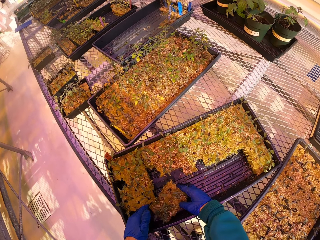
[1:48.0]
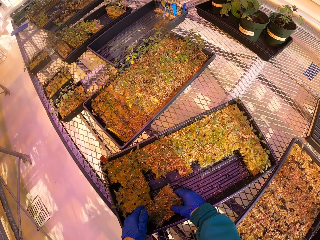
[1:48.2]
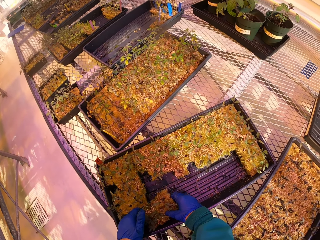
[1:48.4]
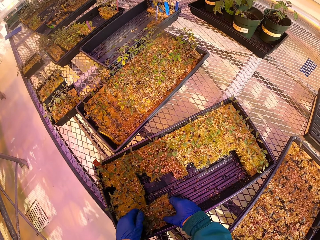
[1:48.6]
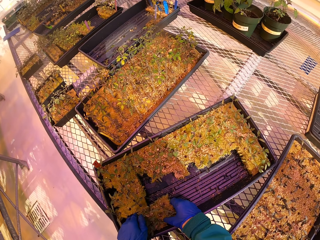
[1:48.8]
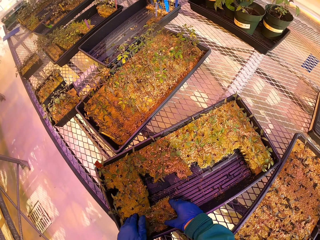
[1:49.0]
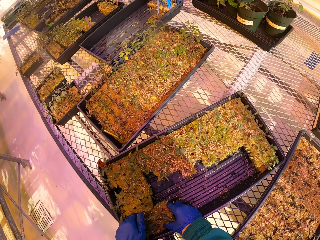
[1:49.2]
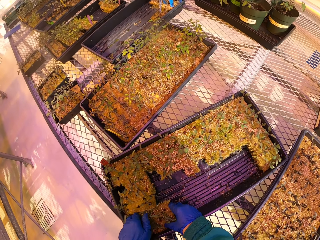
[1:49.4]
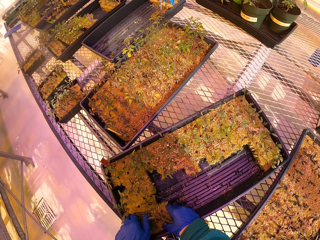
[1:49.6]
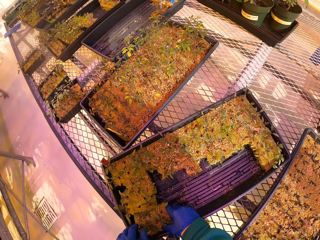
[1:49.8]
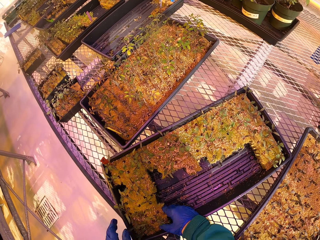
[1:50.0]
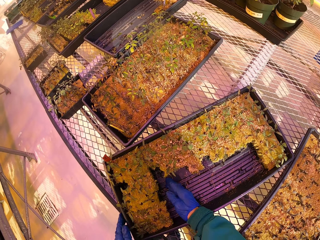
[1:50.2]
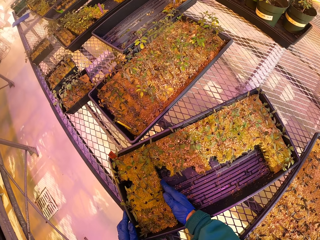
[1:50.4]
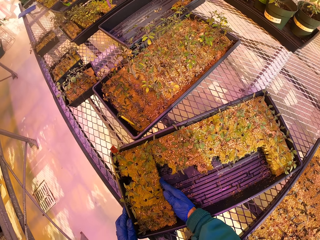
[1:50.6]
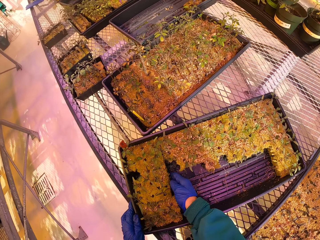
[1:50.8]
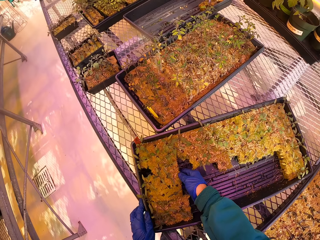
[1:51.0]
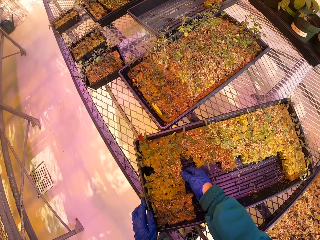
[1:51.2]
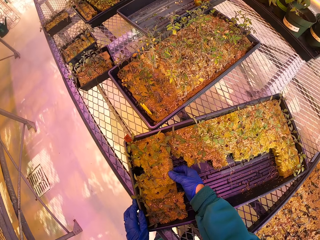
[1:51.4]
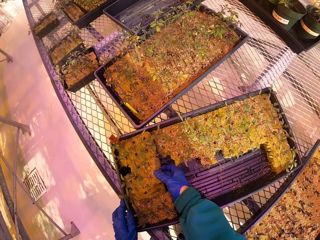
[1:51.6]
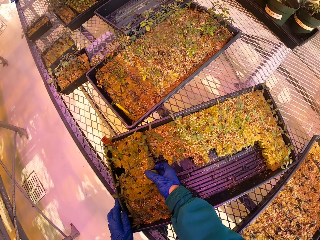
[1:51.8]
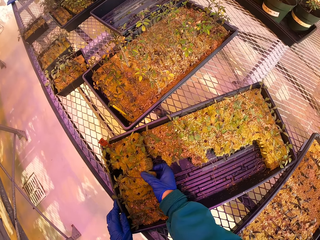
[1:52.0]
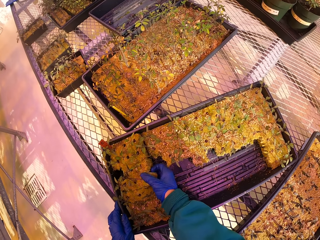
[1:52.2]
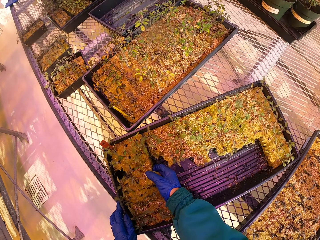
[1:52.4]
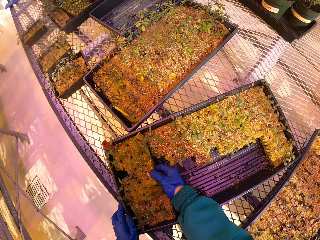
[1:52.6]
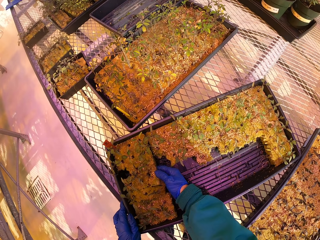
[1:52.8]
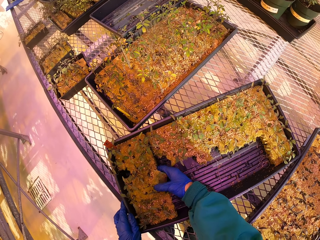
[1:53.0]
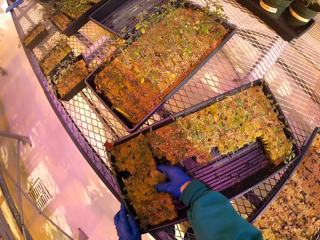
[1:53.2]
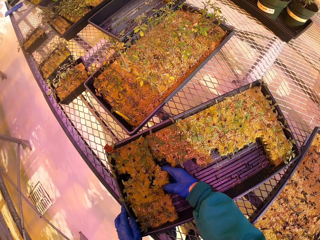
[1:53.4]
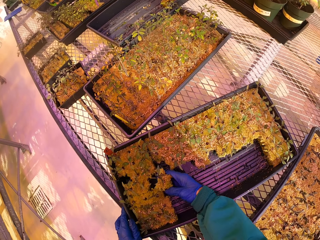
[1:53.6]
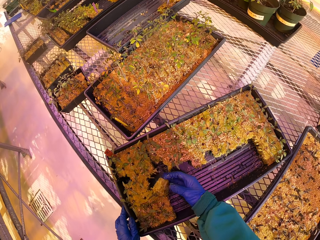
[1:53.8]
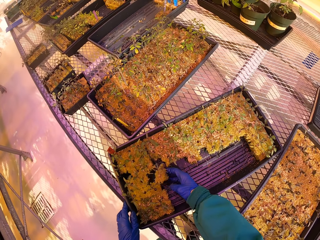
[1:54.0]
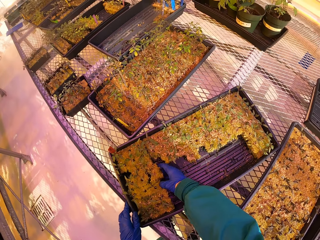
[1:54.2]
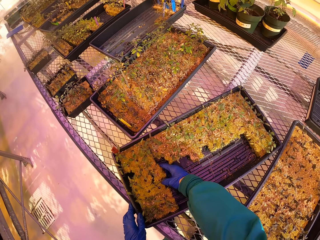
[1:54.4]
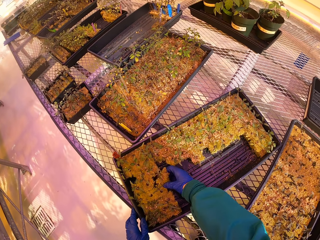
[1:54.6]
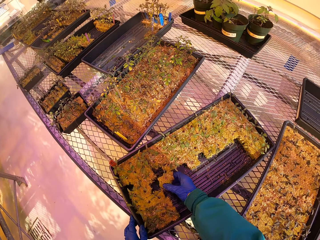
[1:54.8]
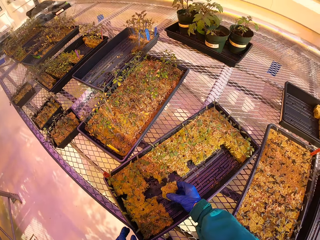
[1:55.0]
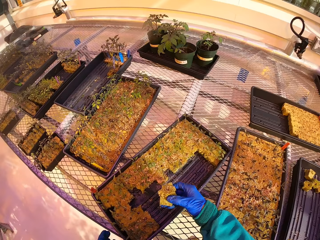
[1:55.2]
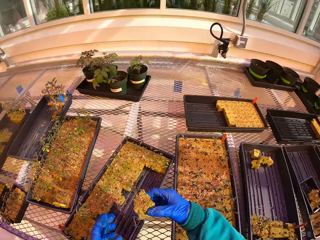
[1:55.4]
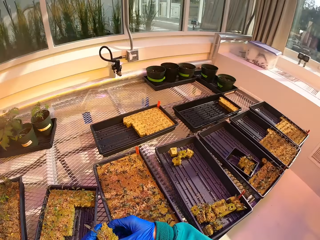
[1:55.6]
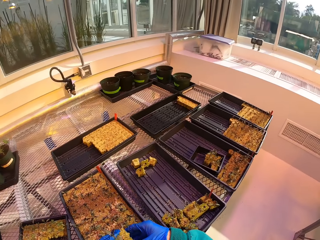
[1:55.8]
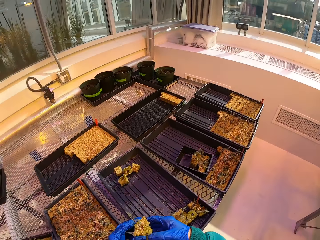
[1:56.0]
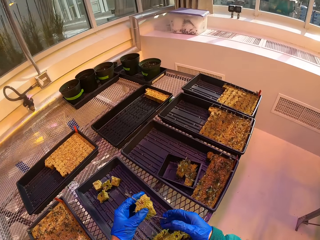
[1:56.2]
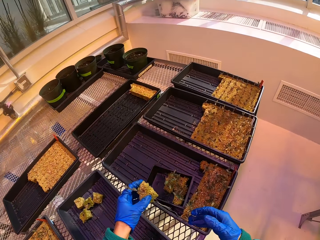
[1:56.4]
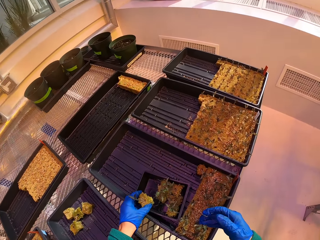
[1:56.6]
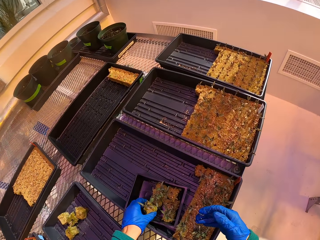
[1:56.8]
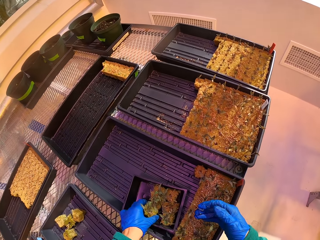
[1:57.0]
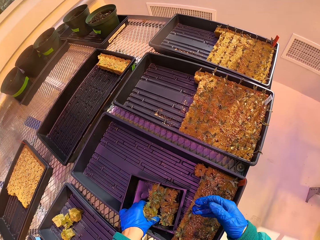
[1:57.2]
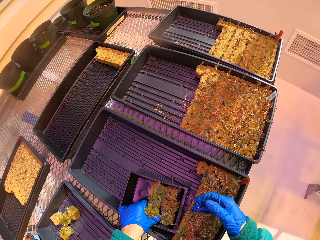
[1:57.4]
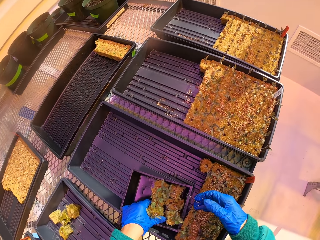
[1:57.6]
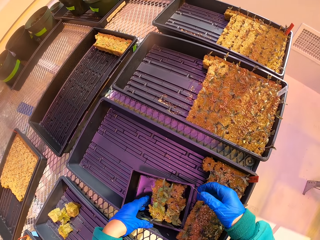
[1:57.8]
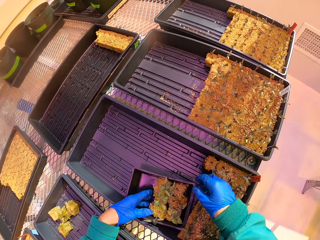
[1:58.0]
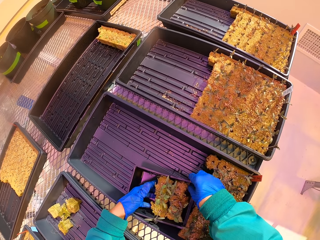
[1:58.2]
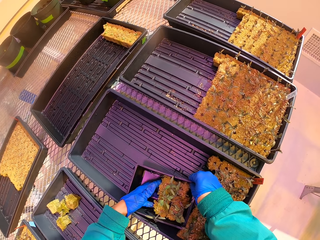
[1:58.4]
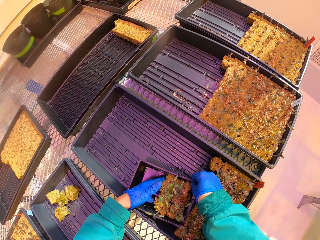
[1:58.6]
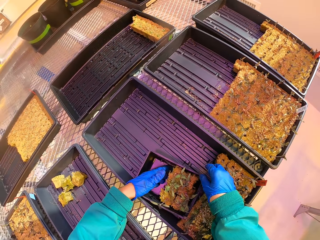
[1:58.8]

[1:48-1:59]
The camera wearer continues to move plants from the tray to a bowl.

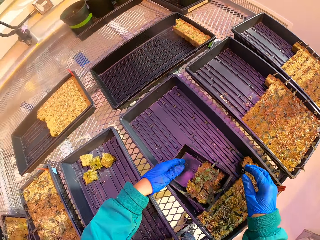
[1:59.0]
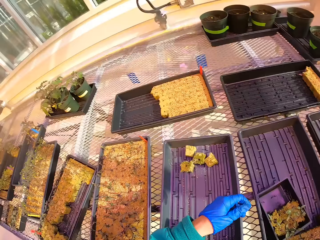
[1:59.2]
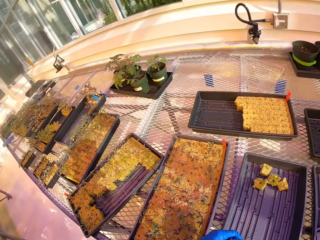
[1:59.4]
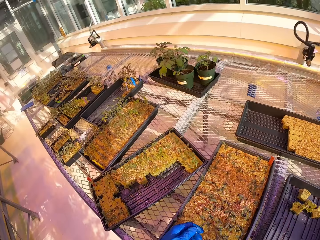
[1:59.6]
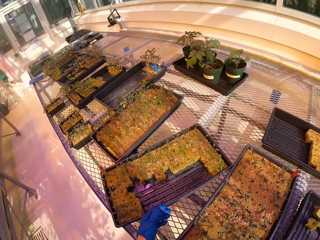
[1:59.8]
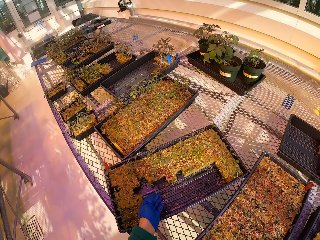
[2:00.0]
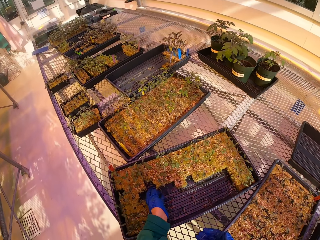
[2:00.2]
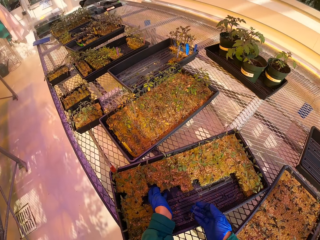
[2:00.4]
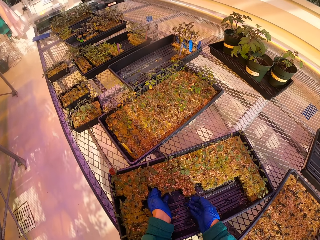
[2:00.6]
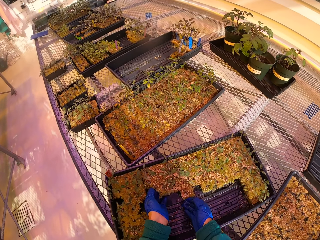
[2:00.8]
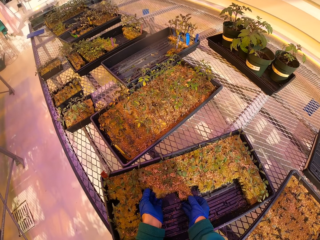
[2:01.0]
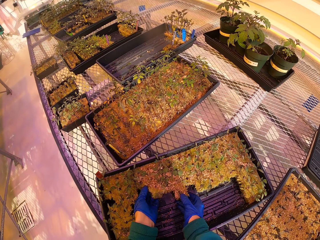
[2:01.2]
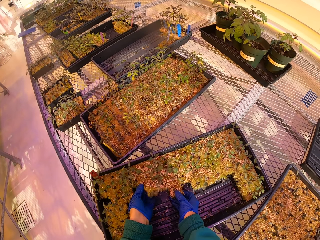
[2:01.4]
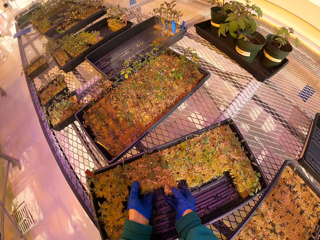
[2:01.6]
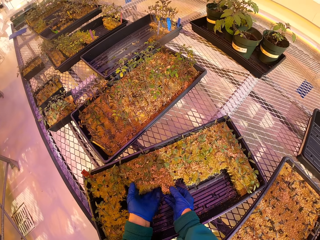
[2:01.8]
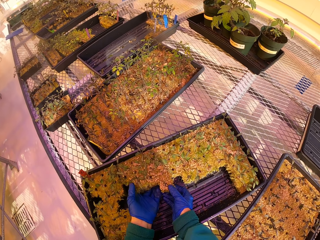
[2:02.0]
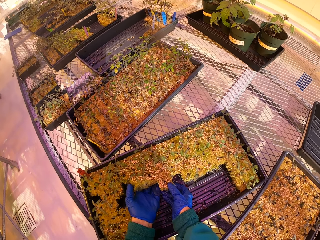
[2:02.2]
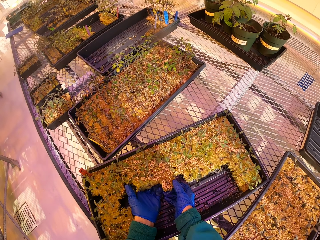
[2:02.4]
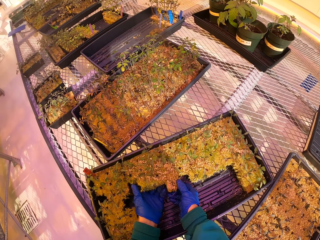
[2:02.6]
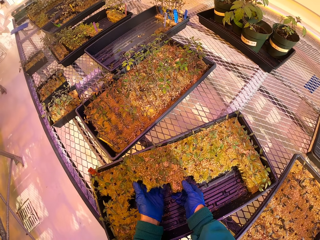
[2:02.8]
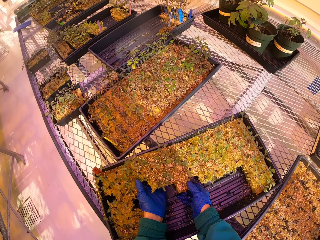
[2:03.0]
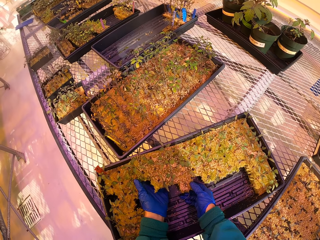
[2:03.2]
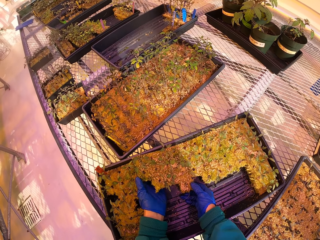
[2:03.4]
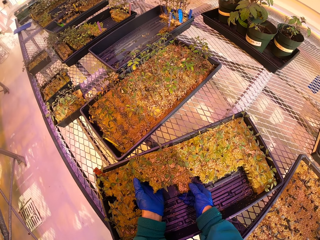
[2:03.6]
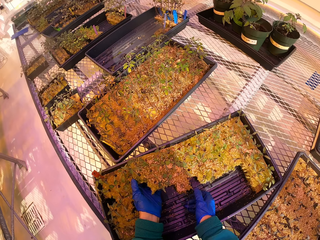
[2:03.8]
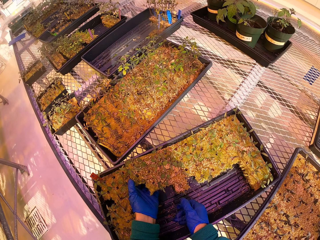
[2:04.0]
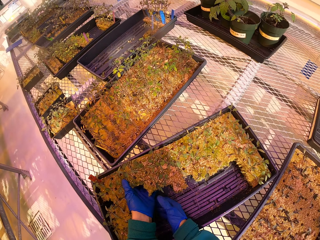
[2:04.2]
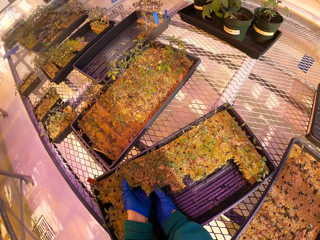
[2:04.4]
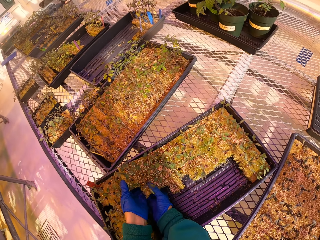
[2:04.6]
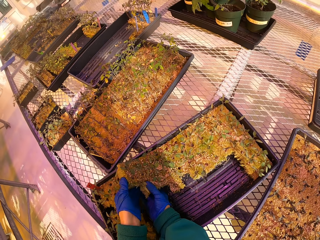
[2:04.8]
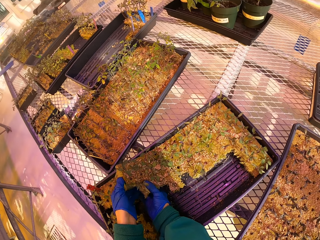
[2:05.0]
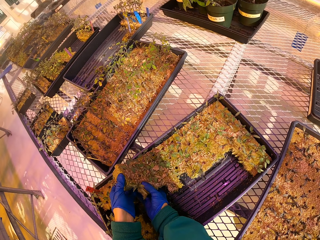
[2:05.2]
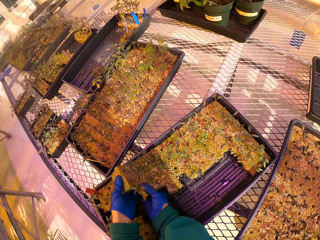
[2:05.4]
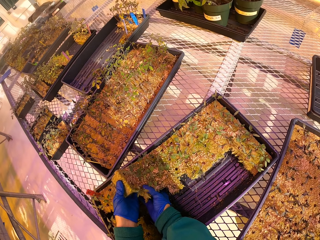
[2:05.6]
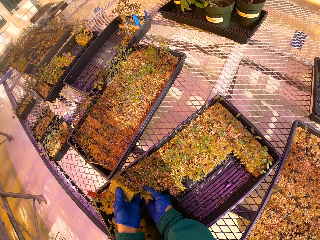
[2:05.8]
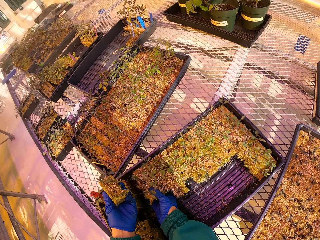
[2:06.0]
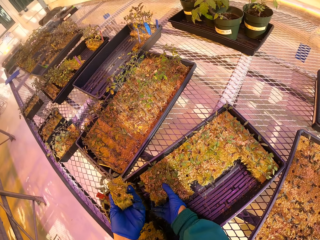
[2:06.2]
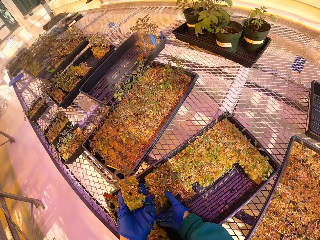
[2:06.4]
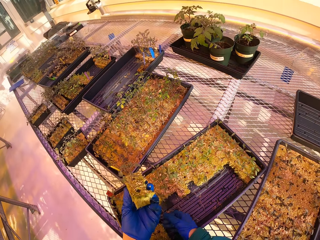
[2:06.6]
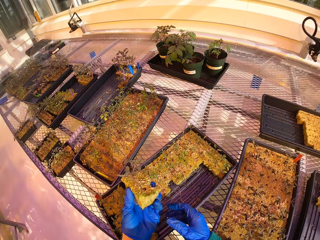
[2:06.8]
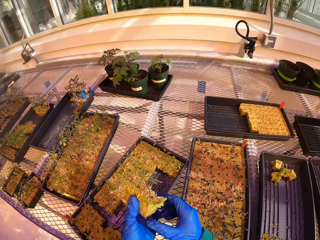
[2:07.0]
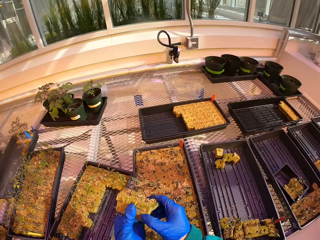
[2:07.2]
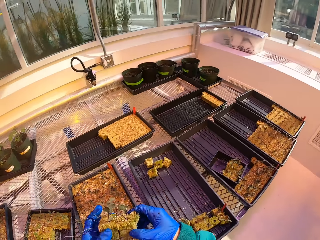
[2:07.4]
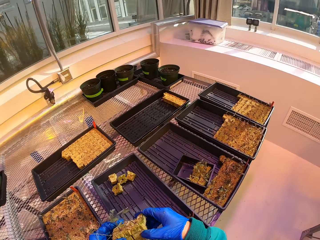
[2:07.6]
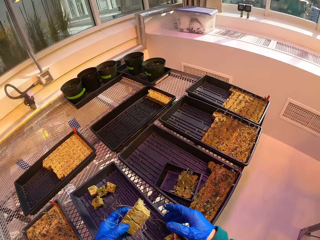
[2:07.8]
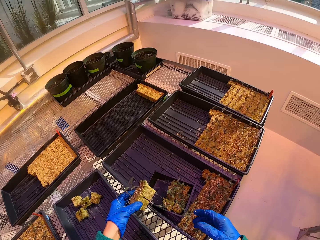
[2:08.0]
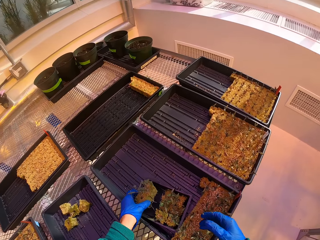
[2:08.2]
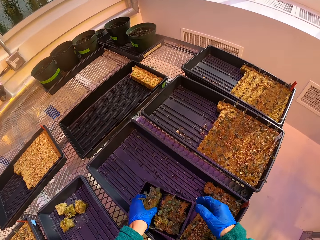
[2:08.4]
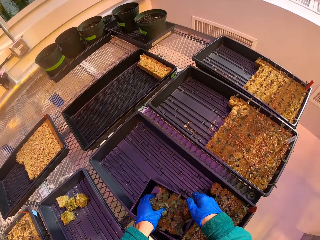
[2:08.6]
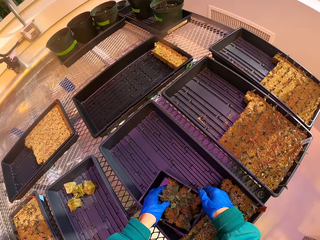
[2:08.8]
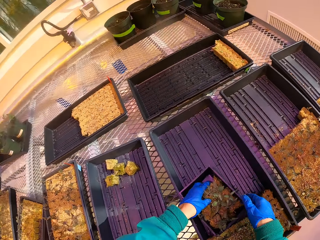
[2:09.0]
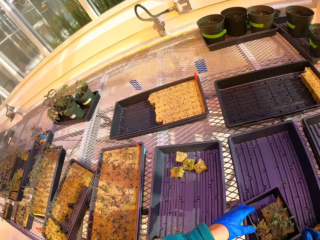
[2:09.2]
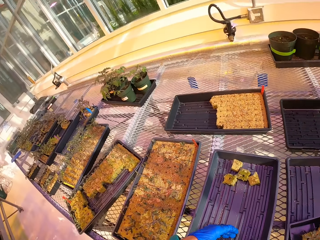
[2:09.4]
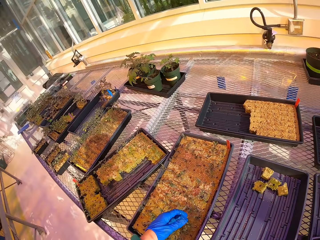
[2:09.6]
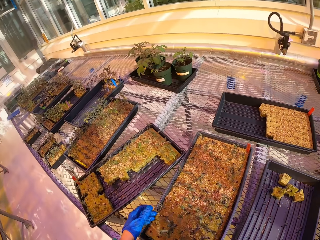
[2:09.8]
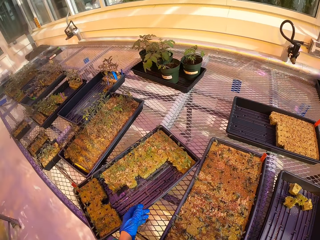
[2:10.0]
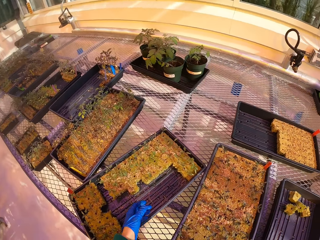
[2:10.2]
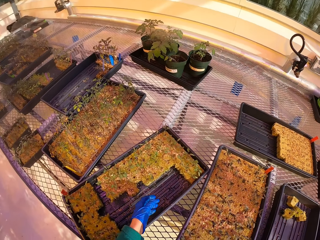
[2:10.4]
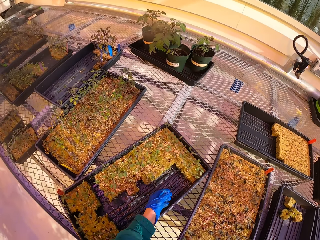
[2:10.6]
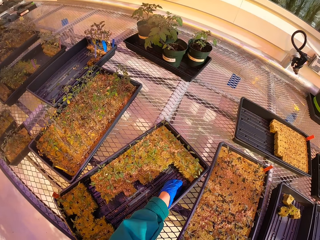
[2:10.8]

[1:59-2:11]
The camera wearer picks up another plant and places it in the tray.
